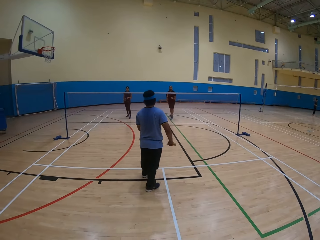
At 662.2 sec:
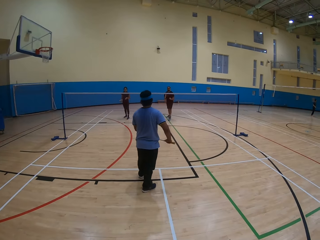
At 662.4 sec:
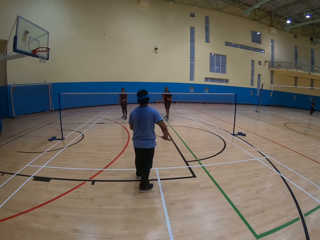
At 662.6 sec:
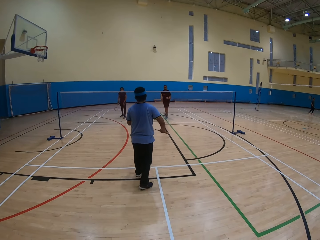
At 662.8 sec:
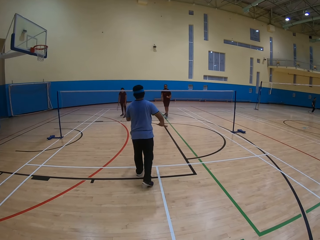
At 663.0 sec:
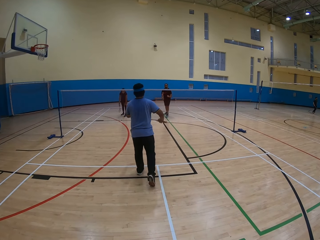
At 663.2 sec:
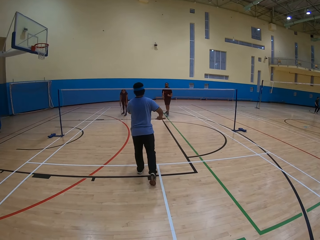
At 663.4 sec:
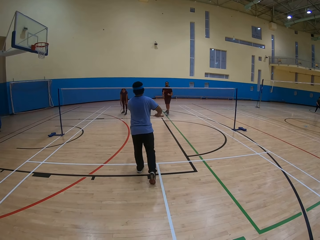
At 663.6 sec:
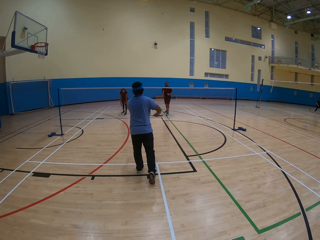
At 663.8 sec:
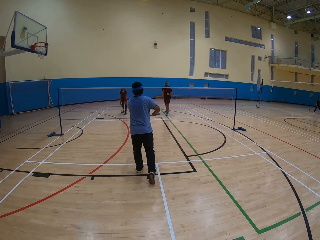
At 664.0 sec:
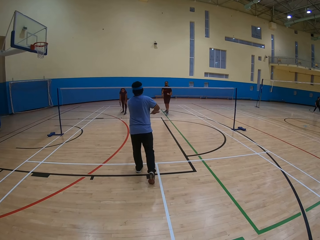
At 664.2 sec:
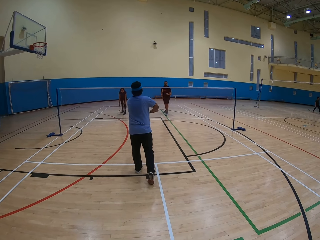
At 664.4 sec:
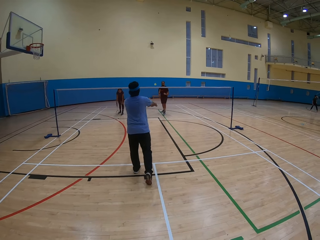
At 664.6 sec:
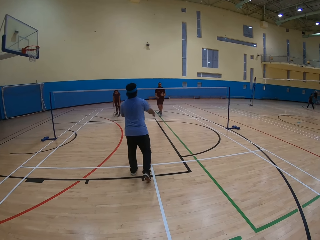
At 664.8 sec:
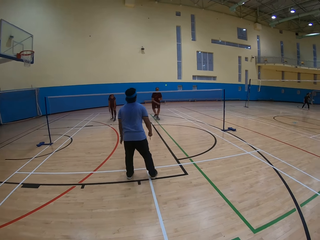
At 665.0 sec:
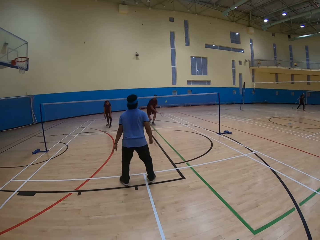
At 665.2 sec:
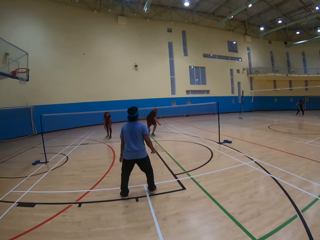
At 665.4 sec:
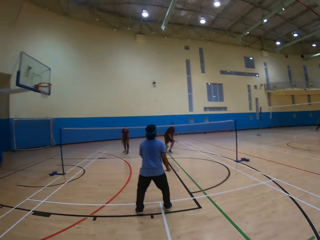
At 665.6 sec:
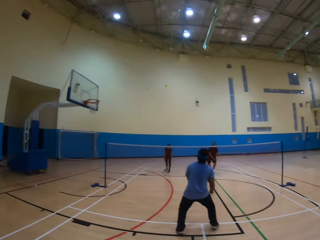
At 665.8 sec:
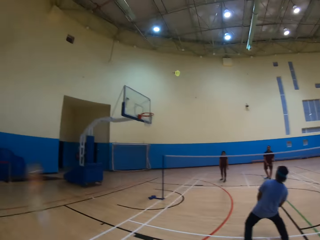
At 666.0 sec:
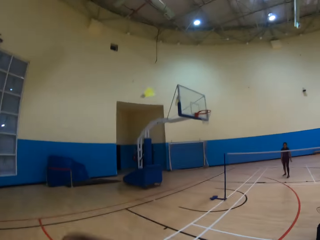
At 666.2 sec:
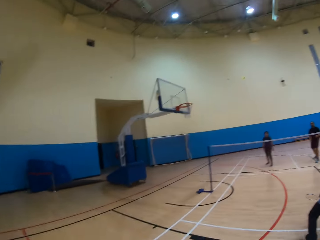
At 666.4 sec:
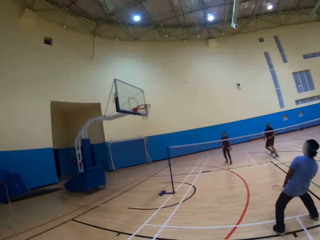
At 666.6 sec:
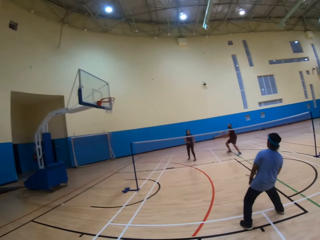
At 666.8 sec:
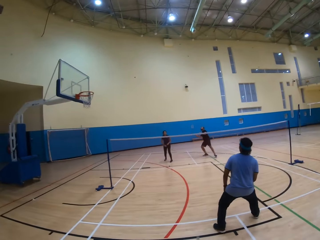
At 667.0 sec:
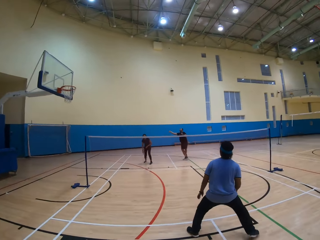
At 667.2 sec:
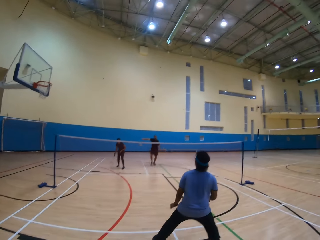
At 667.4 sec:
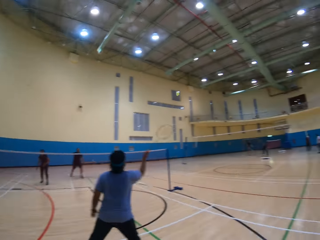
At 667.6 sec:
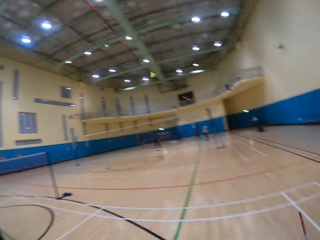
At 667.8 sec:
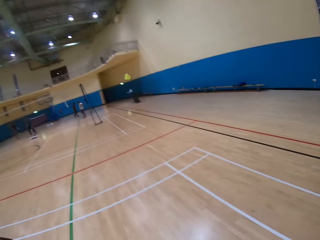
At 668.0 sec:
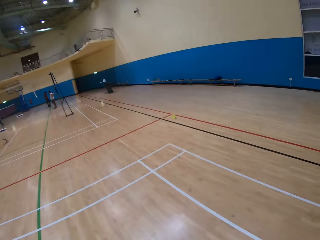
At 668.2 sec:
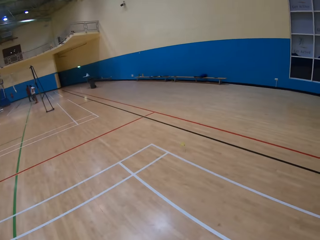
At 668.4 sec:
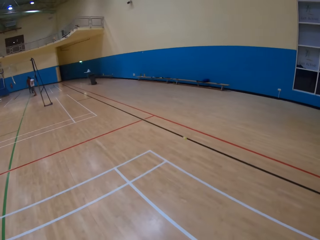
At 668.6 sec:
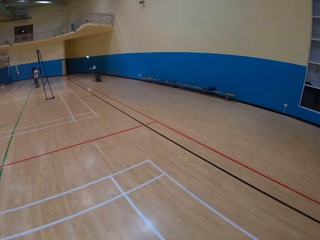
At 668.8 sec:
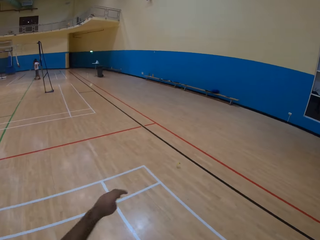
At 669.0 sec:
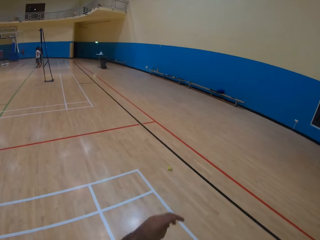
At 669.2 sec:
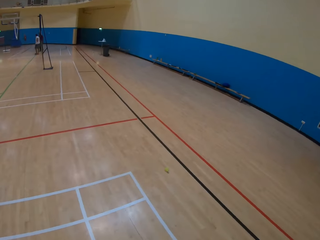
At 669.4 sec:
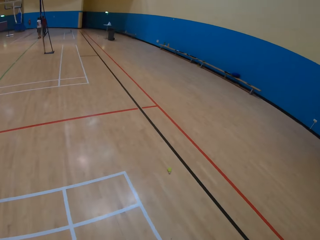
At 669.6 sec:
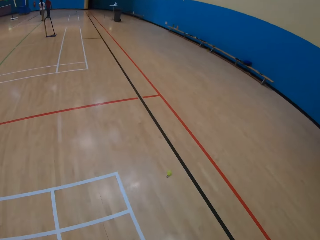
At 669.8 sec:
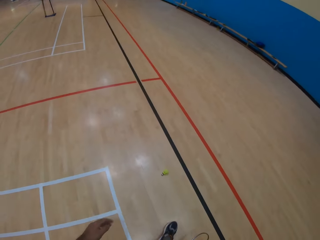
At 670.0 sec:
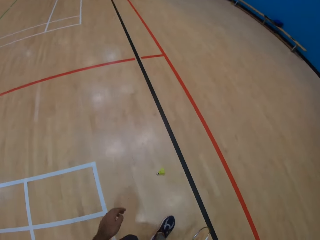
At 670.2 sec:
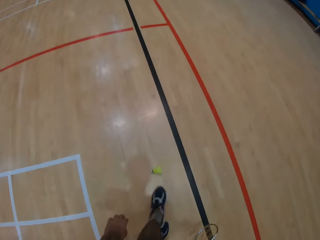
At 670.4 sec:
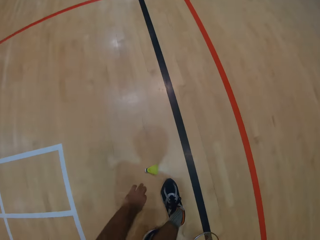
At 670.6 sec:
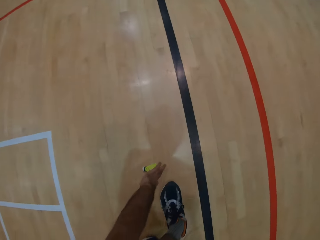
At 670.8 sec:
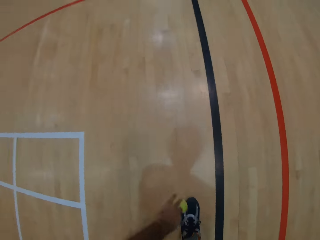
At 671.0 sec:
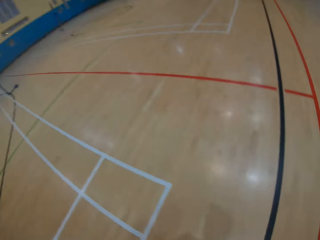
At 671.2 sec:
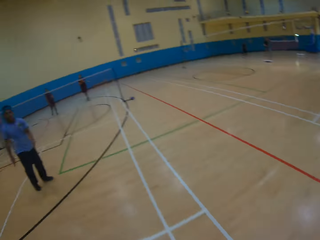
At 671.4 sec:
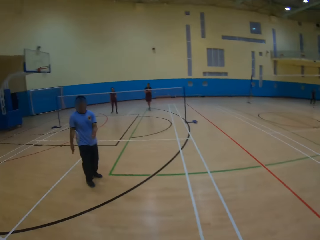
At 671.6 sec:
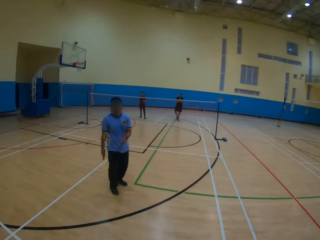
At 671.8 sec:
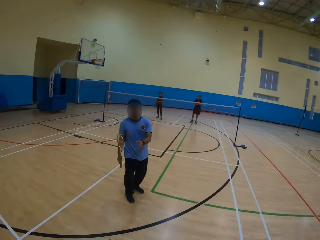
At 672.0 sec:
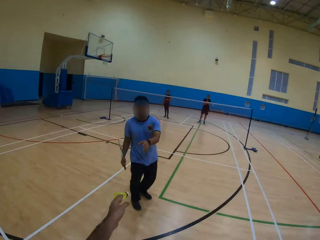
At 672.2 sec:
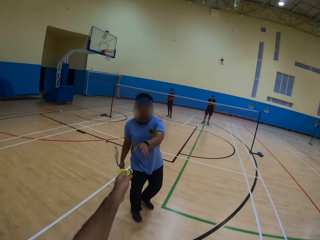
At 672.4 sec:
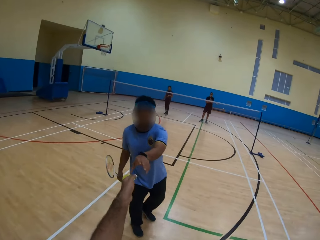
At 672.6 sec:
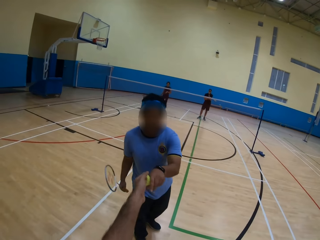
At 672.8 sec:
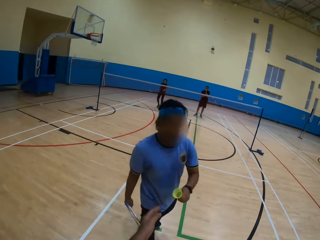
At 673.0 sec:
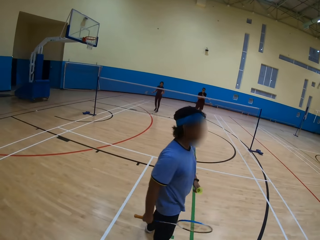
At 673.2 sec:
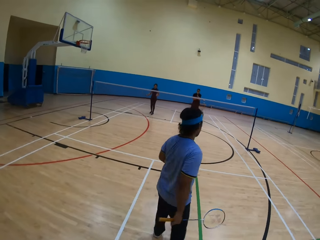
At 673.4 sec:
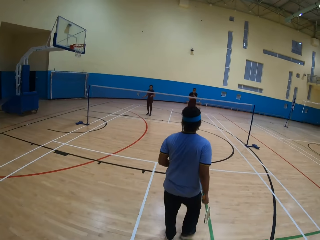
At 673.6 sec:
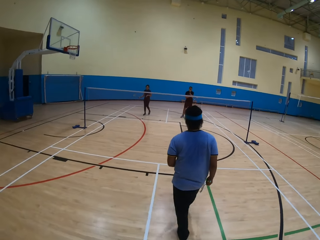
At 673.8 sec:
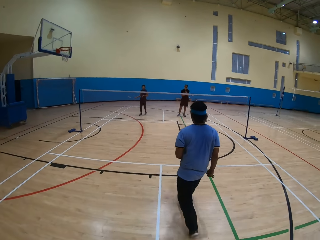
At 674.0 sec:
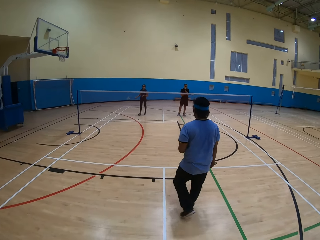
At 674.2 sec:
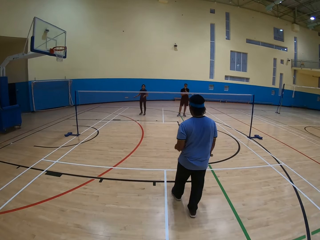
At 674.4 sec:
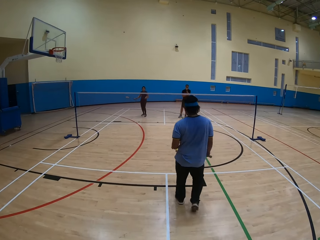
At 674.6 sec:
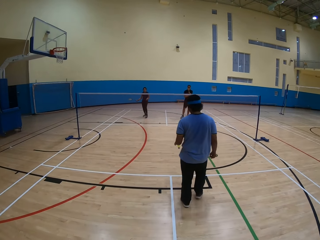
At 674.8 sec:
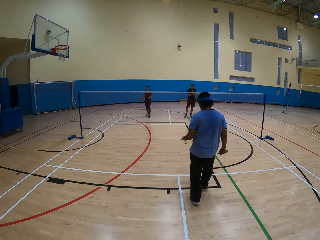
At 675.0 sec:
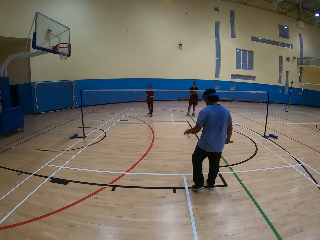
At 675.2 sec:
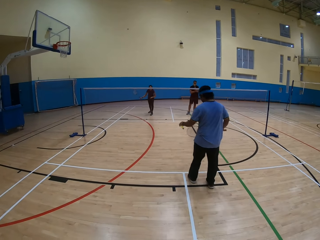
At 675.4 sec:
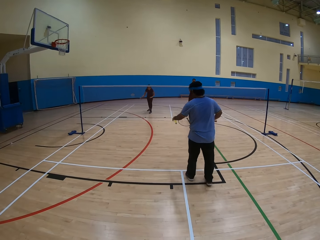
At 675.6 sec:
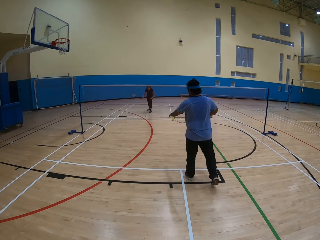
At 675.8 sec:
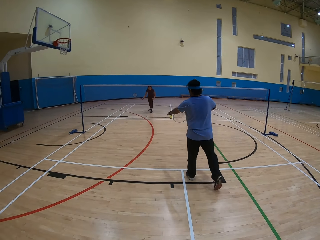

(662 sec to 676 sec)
A man throws the ball. Another man throws the ball. The camera wearer plays badminton. They throw the ball. The other man throws the ball. The camera wearer walks around. They collect the ball. They pass the ball to the first man. They look around.

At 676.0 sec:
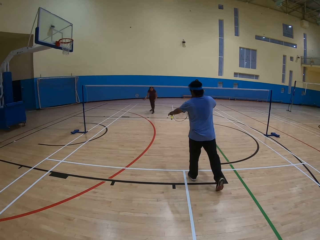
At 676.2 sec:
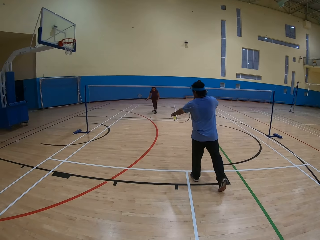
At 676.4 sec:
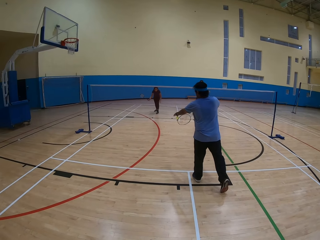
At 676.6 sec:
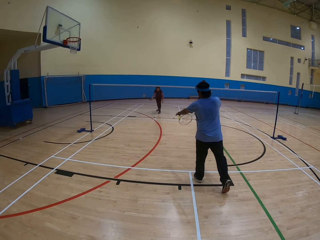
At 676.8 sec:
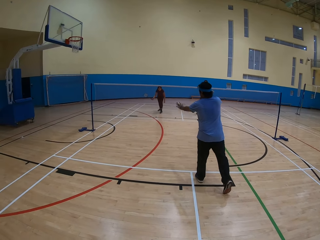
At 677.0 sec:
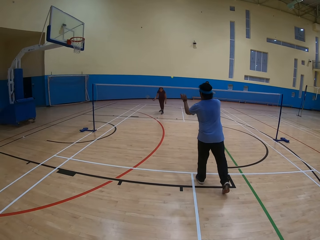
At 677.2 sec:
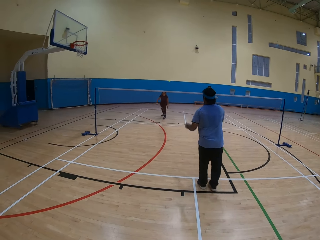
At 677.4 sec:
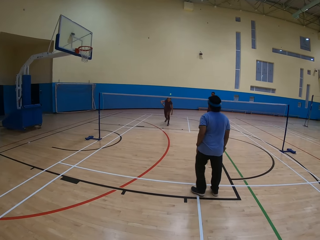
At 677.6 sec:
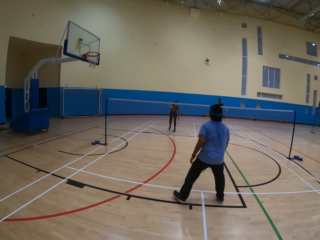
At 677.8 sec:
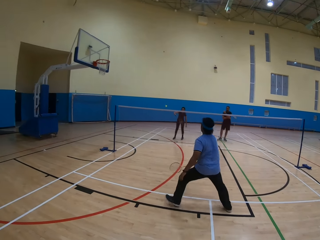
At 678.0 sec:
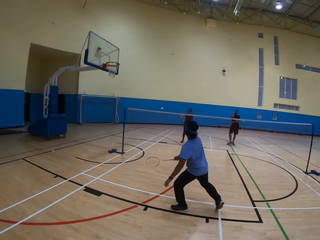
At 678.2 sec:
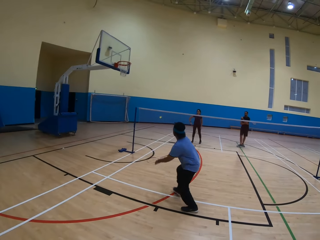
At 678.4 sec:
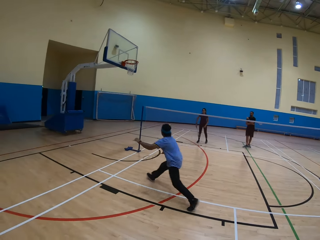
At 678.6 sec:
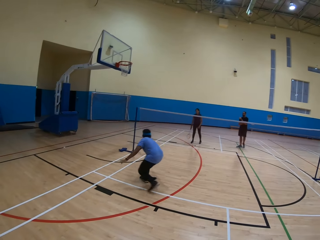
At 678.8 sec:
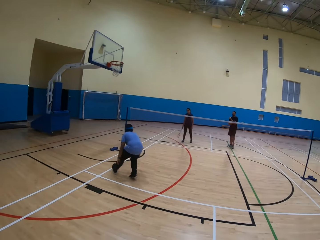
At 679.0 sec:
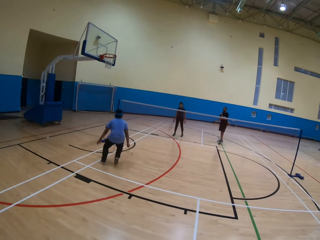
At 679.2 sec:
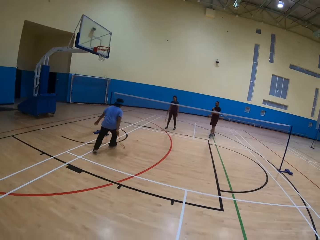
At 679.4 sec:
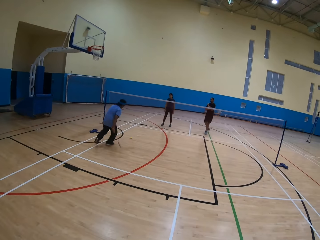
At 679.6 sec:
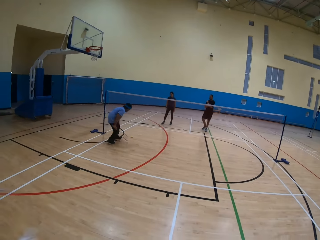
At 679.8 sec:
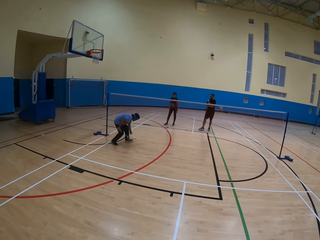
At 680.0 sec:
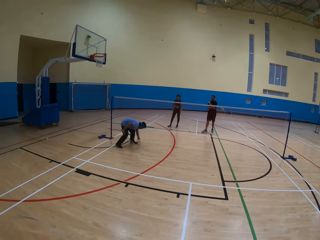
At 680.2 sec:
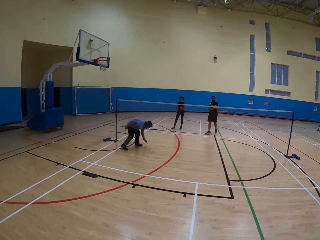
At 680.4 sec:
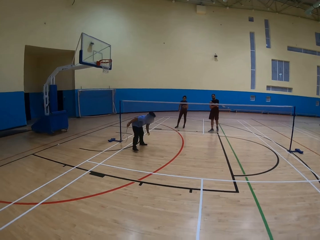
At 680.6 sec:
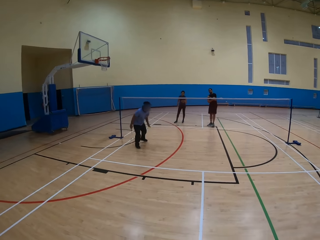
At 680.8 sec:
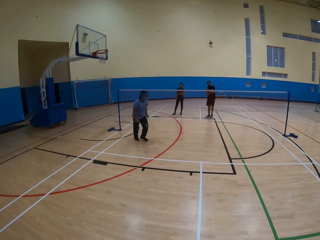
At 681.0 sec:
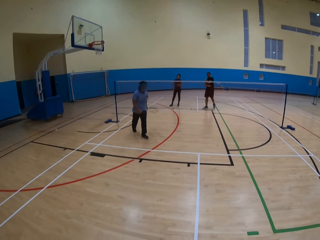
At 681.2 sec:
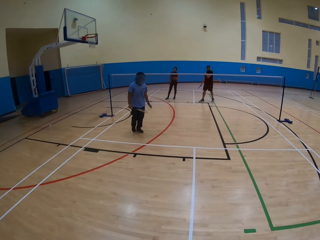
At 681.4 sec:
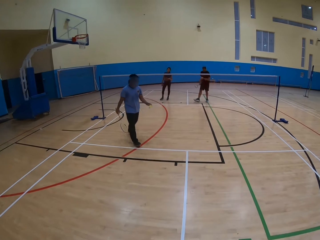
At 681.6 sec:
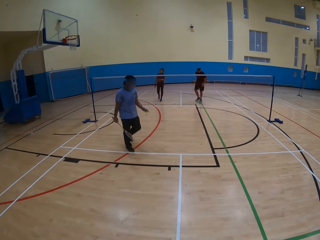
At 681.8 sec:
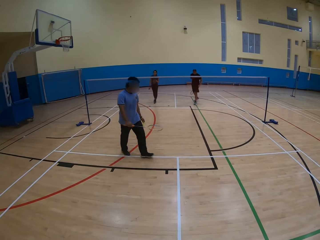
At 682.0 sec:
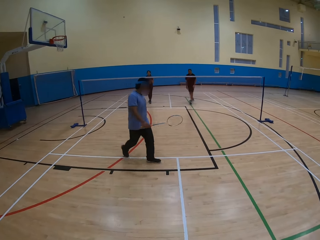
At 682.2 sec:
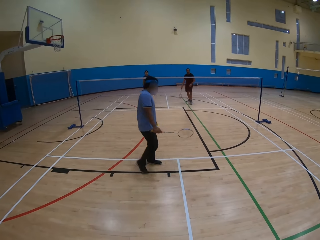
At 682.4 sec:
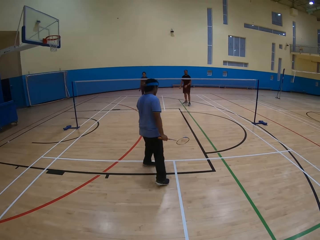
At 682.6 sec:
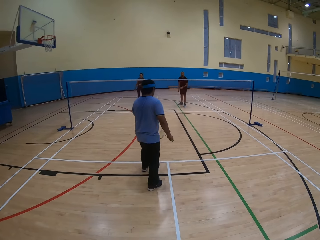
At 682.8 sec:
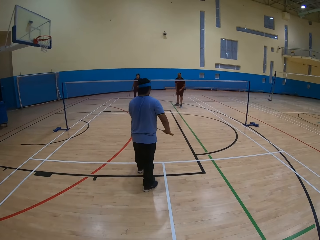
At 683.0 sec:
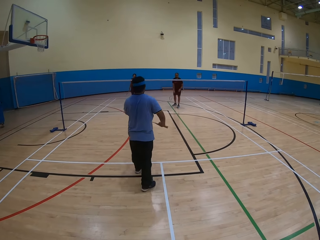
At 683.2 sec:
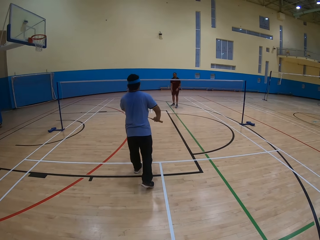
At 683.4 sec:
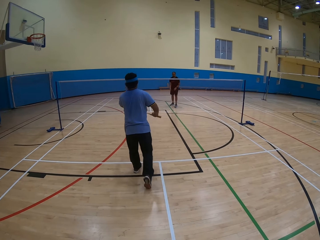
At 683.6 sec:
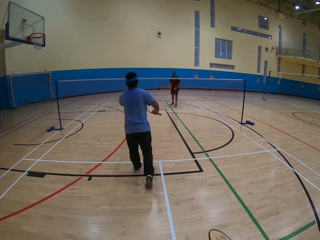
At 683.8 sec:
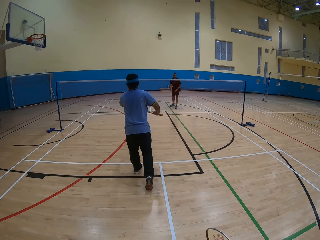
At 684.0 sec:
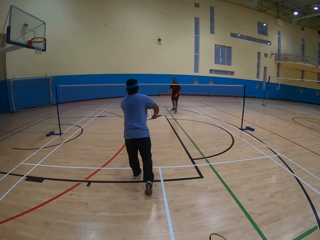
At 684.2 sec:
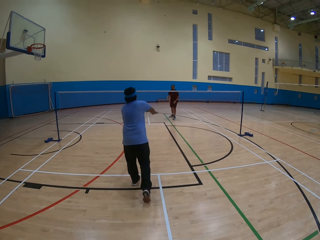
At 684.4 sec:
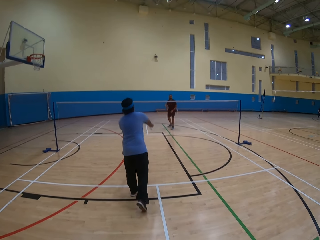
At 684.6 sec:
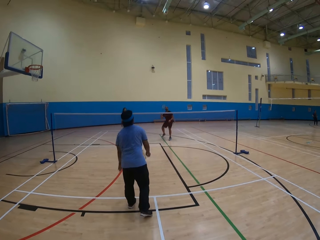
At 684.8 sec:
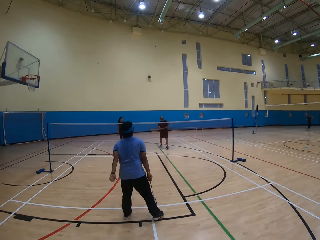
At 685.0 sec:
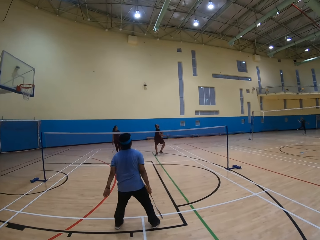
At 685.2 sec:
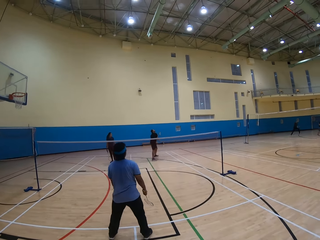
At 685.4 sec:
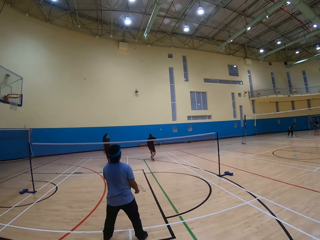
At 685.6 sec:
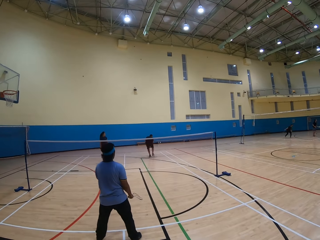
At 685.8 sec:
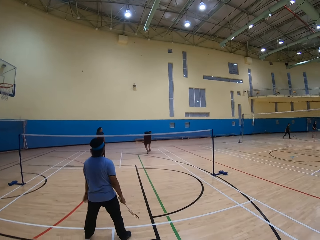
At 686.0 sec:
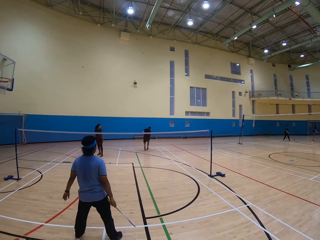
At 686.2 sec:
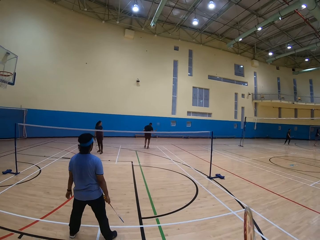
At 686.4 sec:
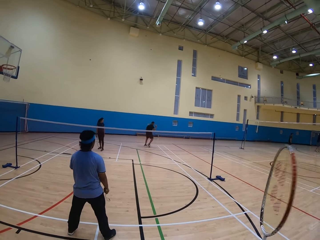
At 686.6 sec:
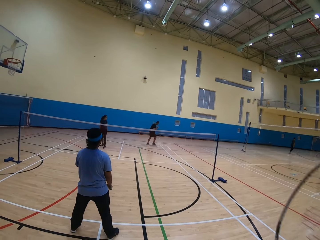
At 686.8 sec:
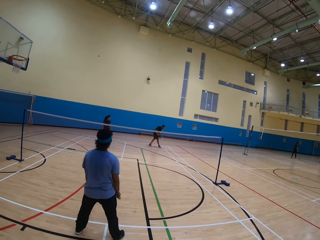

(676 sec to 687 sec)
A man throws the ball. A lady throws the ball. The man collects the ball. The man throws the ball.
